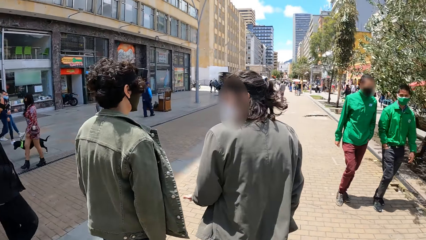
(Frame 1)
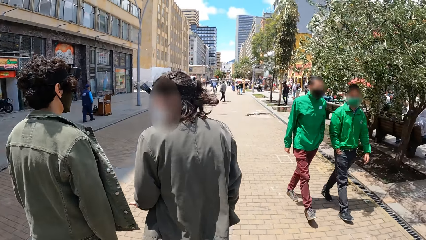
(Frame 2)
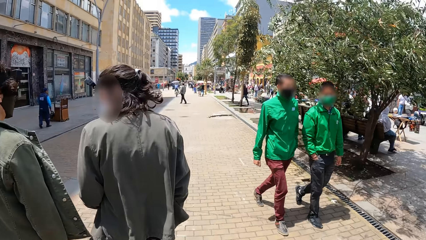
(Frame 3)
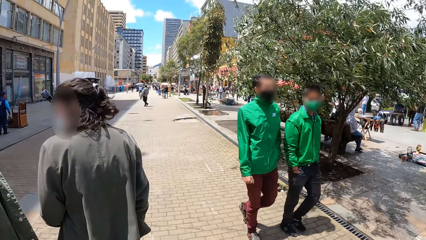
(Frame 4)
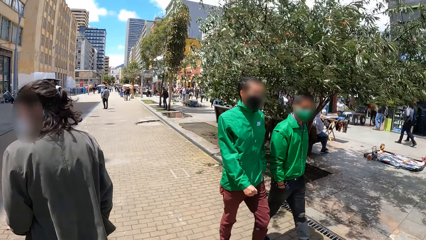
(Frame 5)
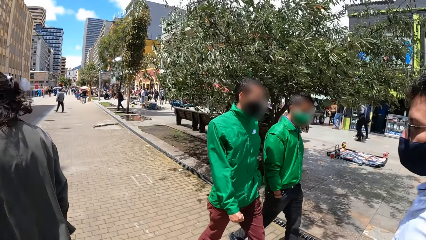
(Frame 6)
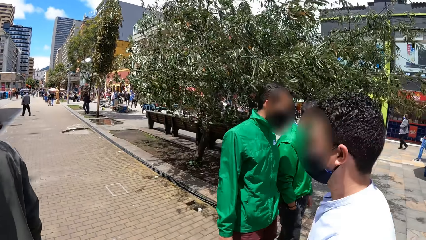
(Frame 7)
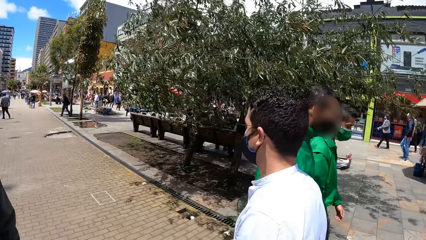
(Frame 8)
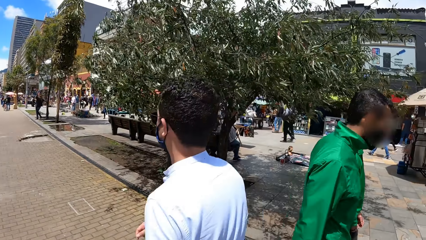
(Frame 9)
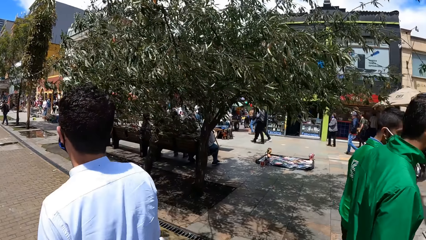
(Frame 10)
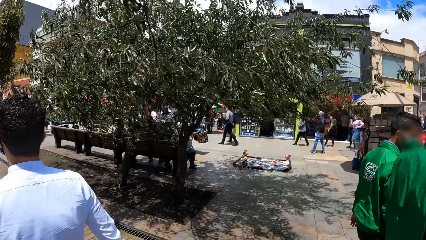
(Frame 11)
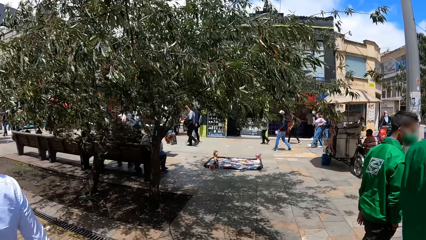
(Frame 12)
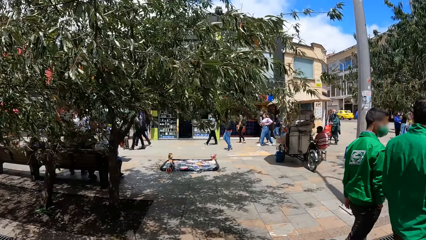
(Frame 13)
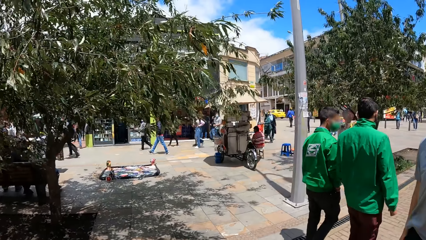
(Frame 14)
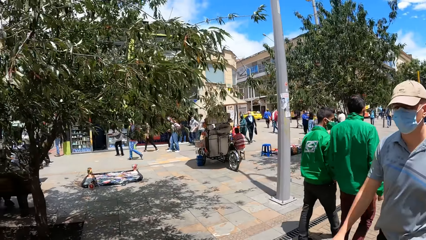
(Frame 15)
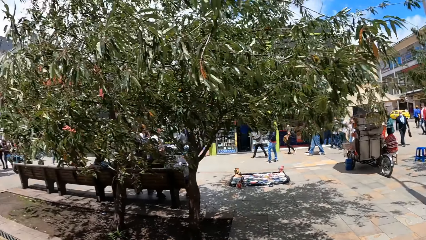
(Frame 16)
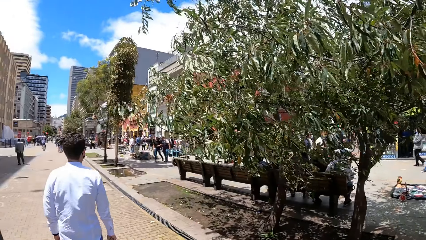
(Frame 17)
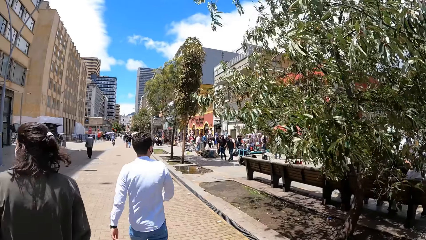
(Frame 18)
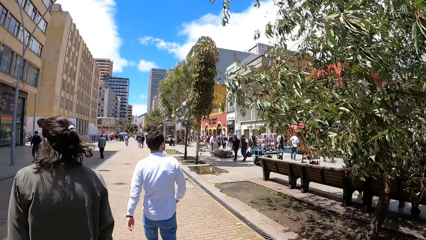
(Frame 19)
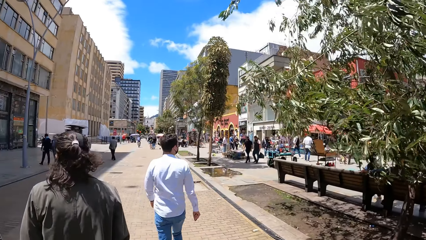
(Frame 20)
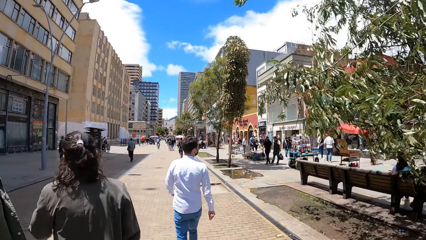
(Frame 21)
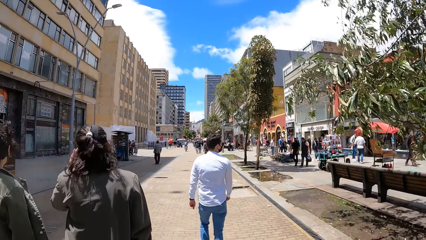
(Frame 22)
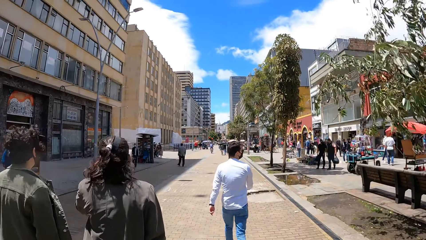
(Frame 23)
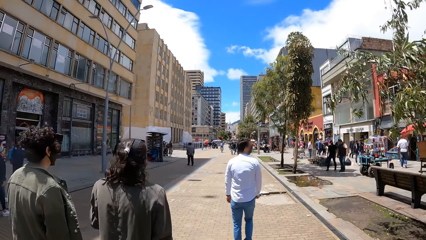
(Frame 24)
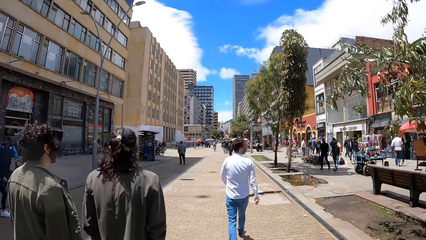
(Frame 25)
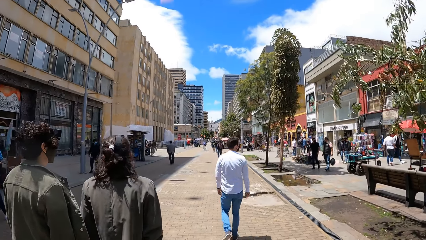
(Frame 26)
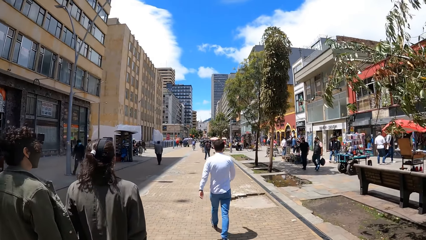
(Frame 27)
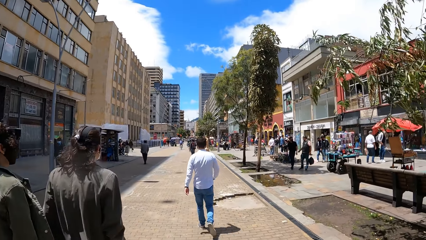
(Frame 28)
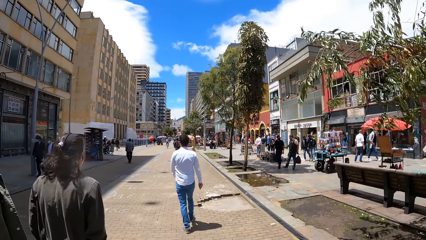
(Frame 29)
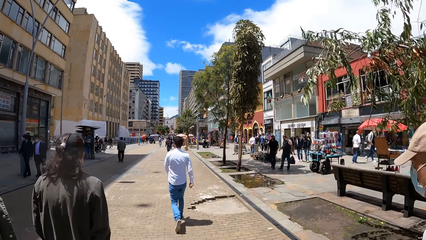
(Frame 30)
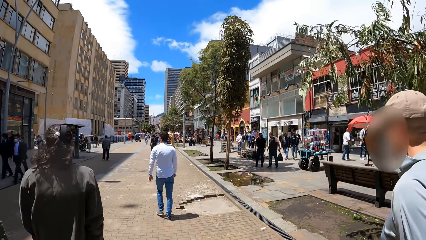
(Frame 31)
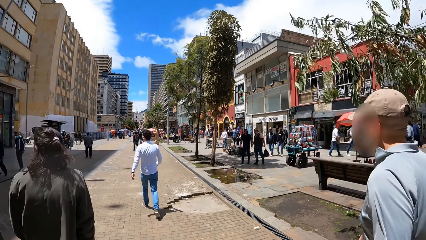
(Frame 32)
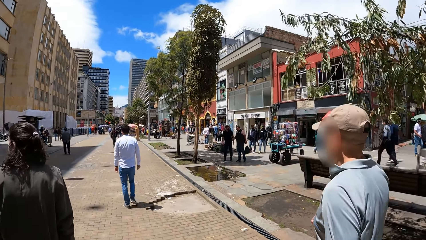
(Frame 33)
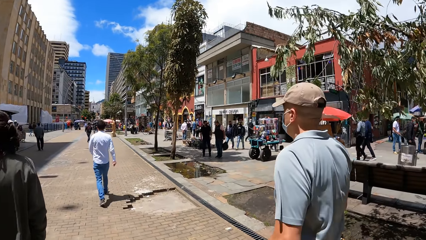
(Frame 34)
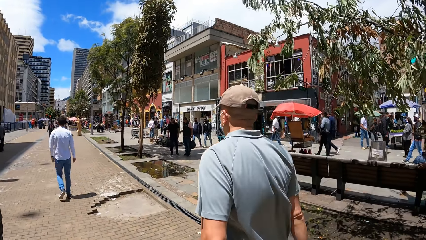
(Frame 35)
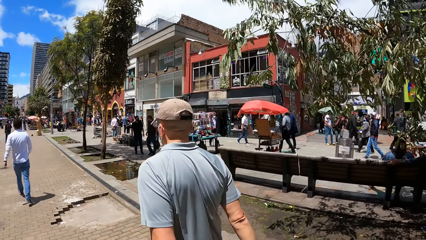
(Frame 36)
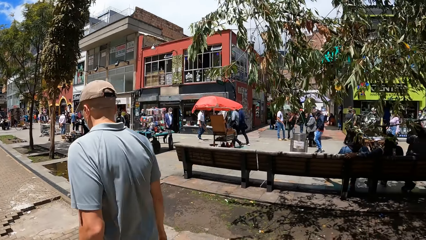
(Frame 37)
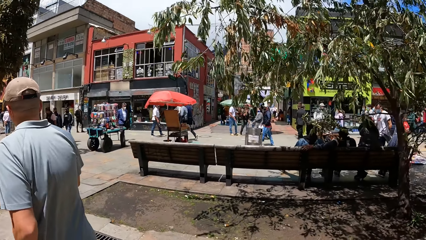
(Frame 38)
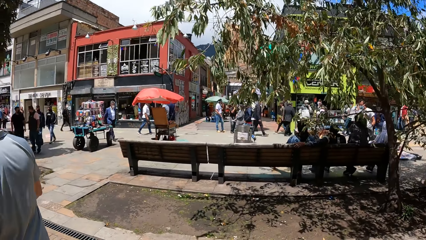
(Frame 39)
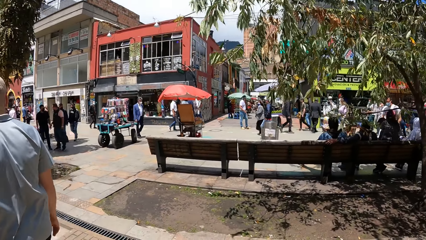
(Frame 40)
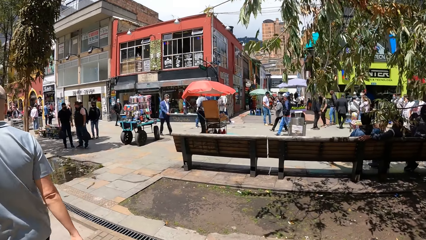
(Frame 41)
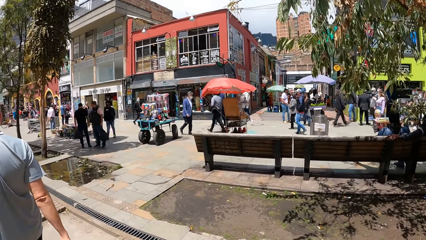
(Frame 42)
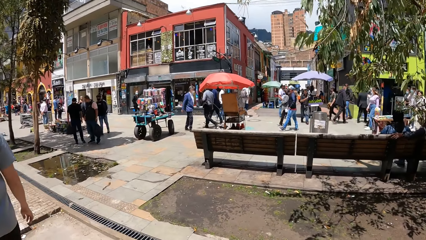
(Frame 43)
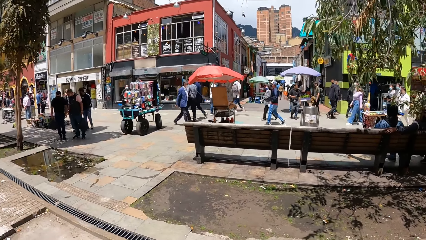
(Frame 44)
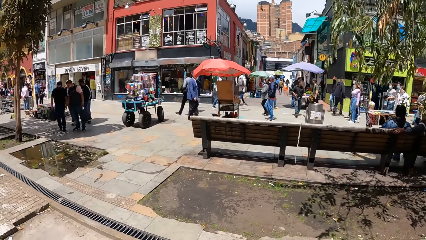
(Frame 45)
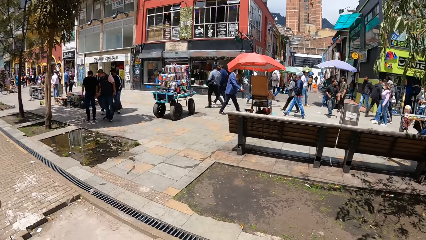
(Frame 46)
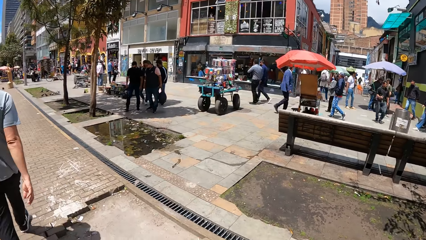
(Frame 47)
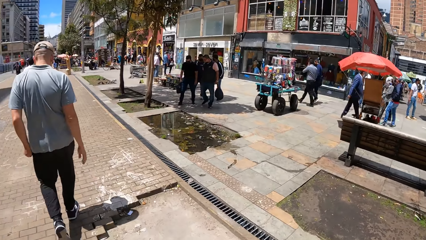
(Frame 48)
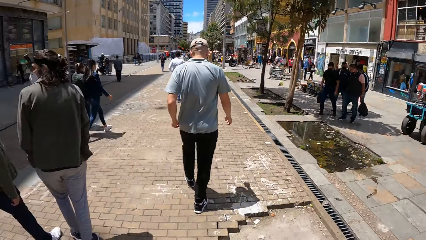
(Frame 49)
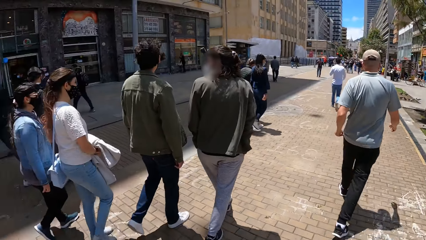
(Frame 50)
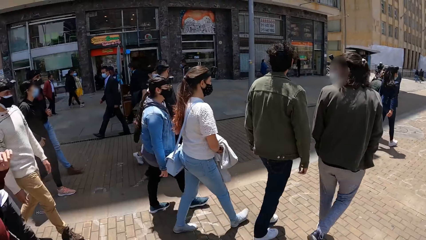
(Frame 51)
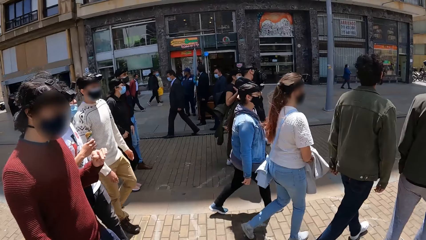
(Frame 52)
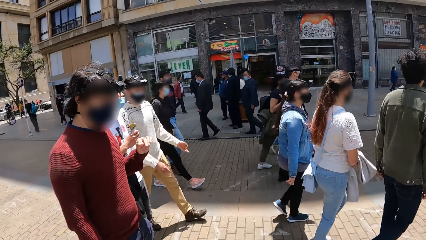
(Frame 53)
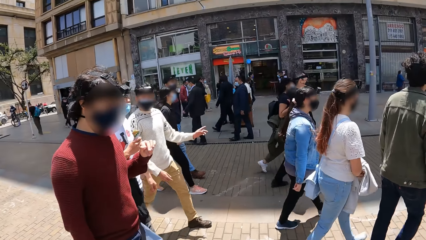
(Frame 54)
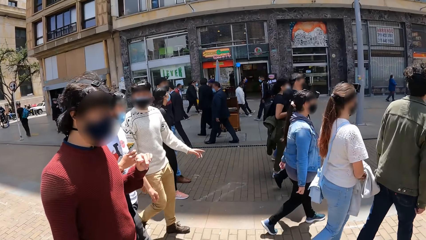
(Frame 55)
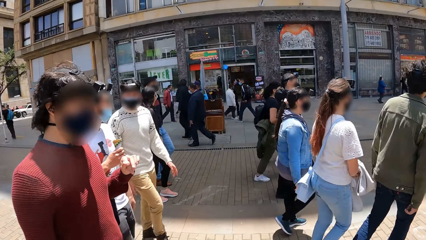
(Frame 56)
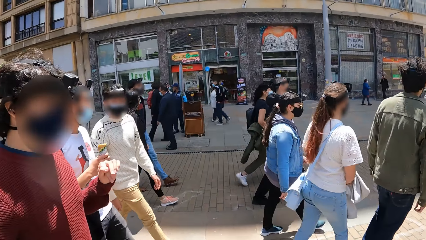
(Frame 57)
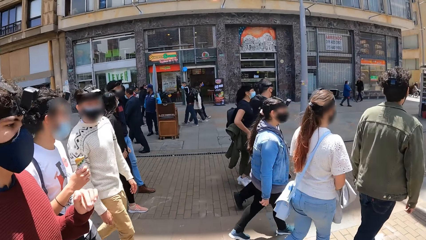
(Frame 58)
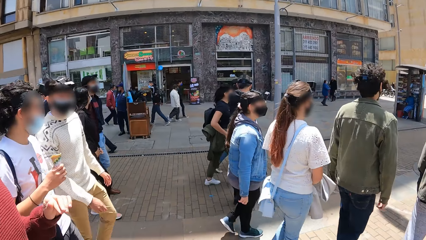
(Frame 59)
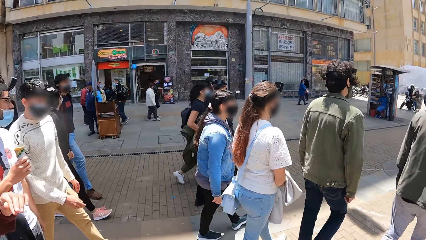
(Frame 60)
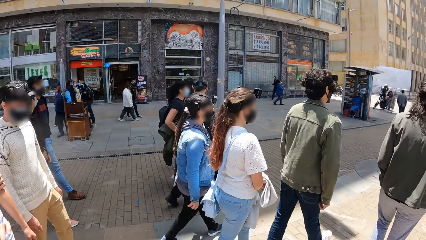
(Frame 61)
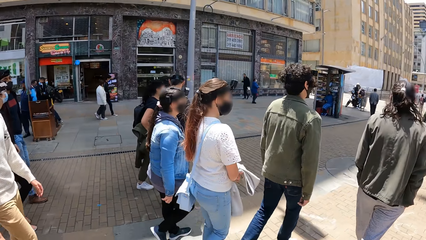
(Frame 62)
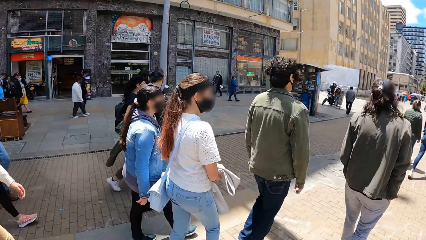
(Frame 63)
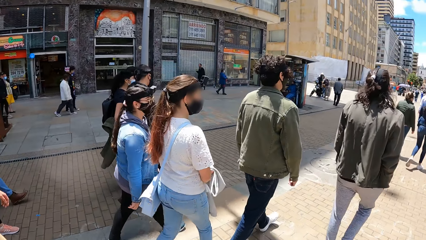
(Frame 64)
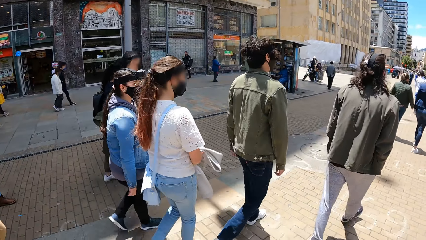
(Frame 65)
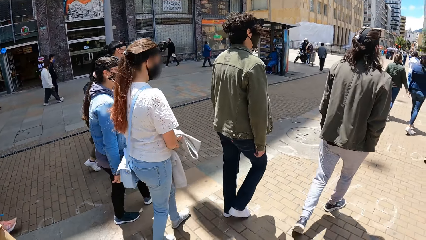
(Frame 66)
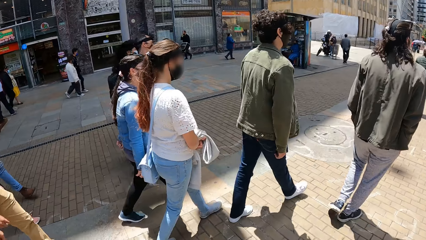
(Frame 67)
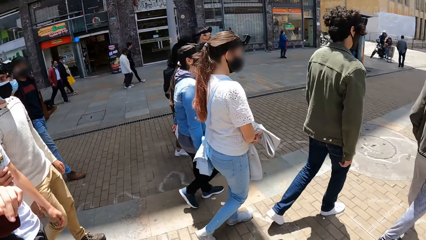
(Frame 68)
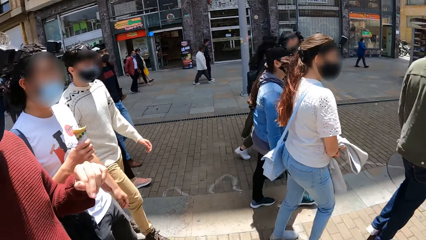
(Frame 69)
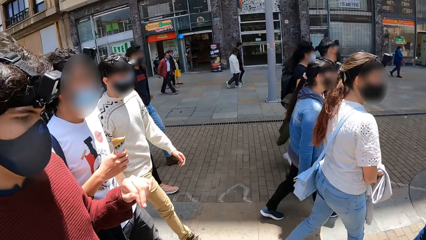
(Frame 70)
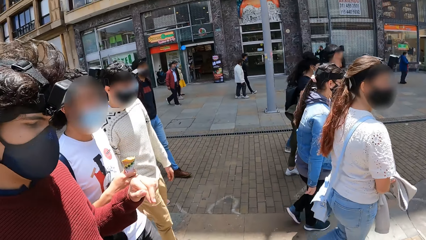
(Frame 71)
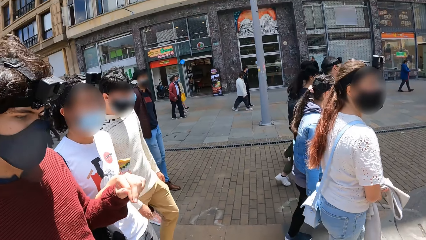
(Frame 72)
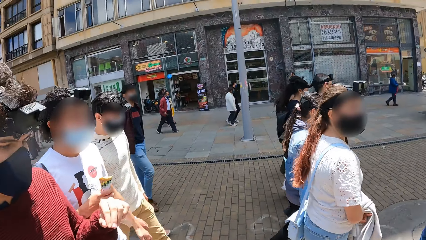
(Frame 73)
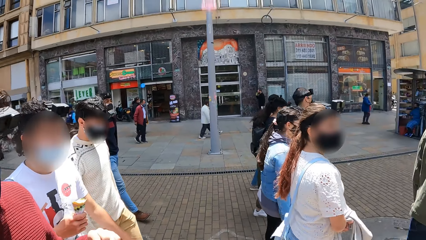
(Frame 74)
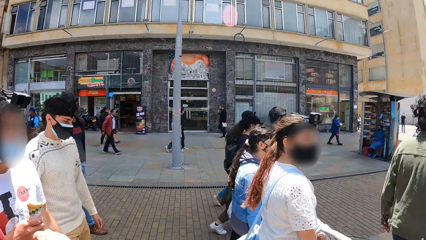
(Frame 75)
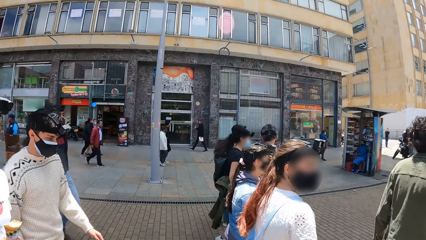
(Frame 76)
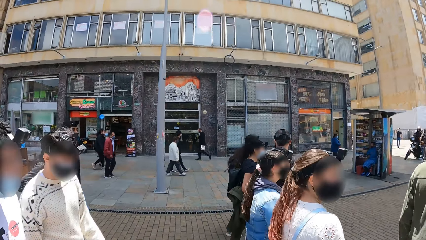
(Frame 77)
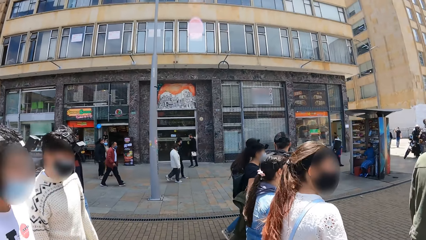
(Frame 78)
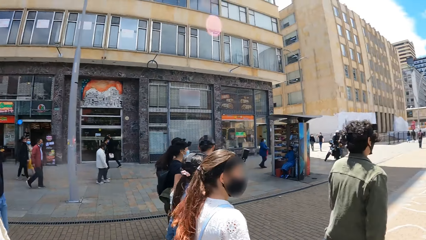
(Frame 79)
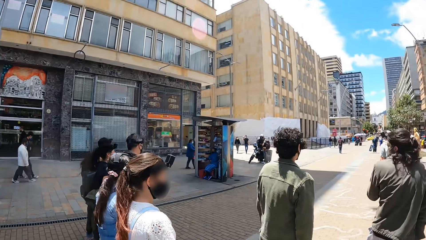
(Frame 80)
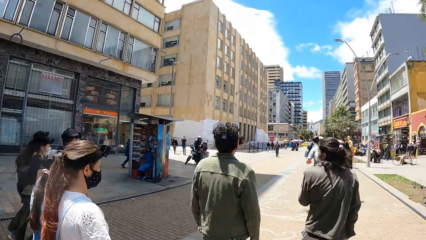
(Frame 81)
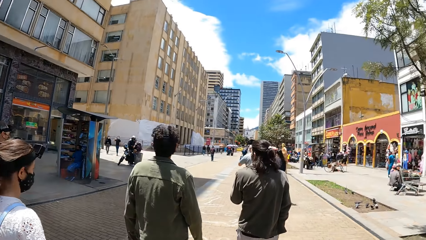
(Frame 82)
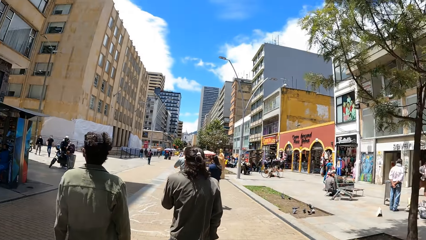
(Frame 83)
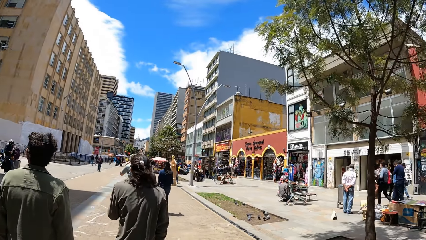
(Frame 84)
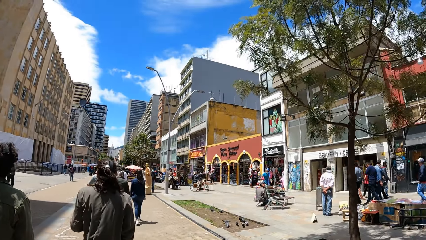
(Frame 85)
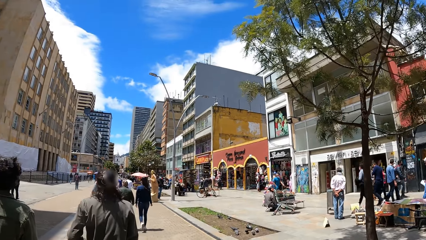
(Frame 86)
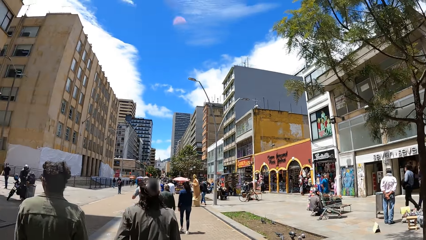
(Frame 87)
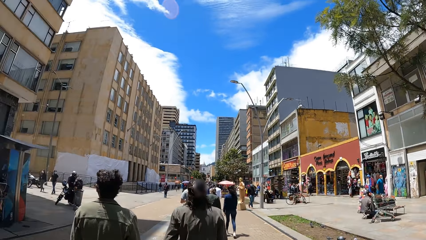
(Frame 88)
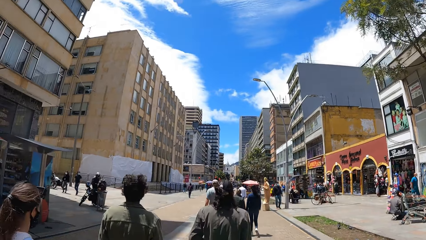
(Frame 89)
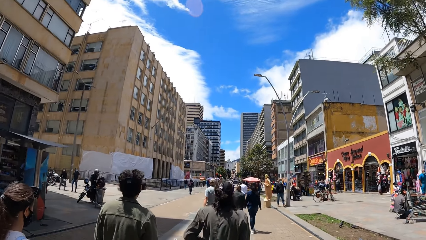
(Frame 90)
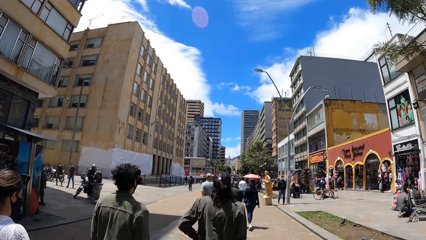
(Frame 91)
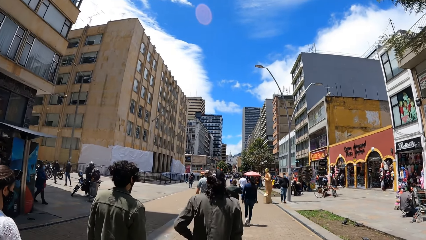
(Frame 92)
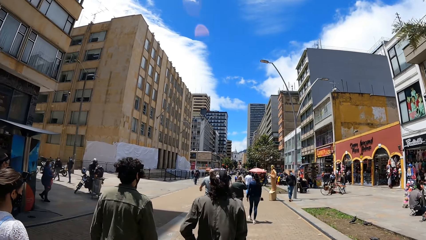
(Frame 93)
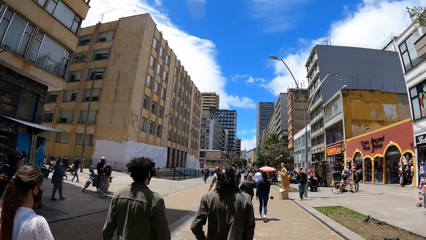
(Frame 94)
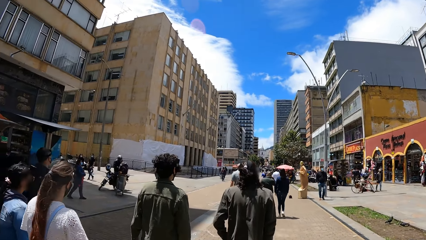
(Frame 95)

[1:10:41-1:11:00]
The camera wearer looks around. They walk on the path. They look around. They interact with a person. They look around. They interact with the person. They look around. They walk on the path.
